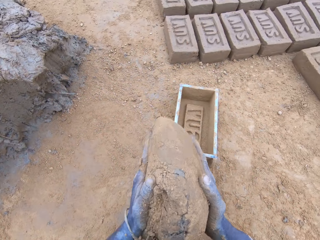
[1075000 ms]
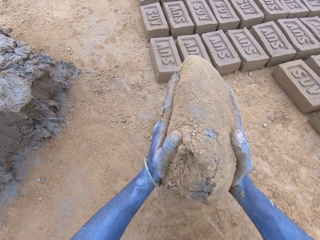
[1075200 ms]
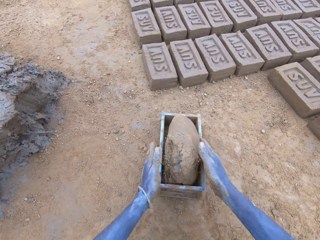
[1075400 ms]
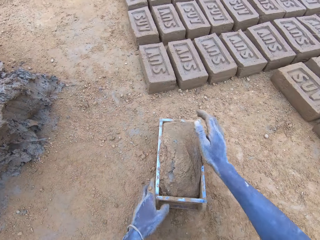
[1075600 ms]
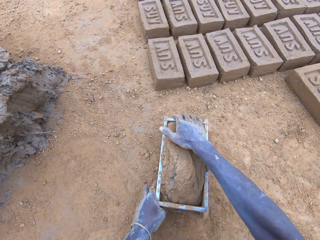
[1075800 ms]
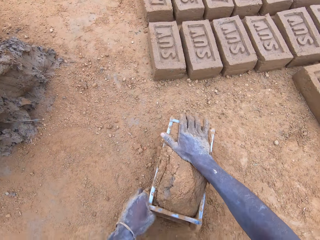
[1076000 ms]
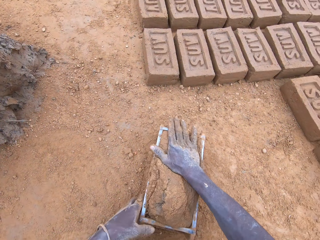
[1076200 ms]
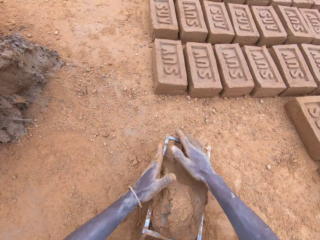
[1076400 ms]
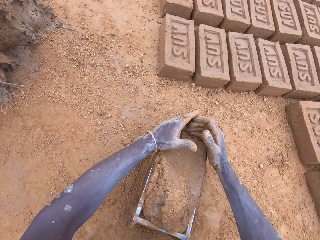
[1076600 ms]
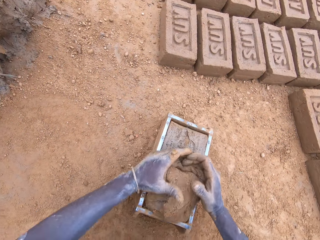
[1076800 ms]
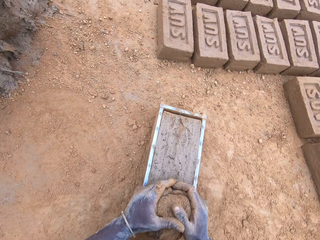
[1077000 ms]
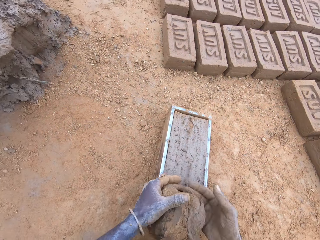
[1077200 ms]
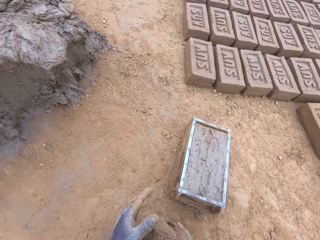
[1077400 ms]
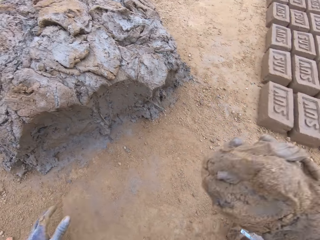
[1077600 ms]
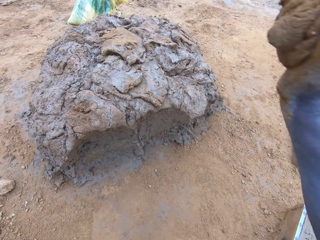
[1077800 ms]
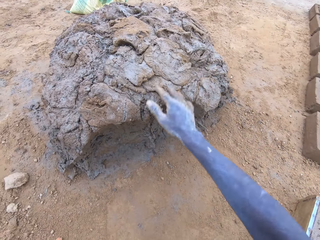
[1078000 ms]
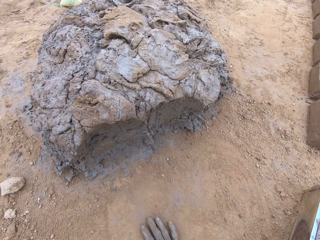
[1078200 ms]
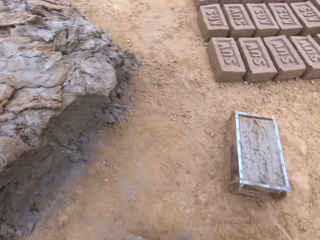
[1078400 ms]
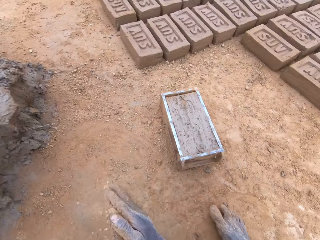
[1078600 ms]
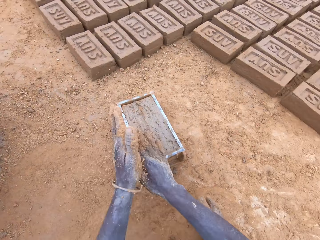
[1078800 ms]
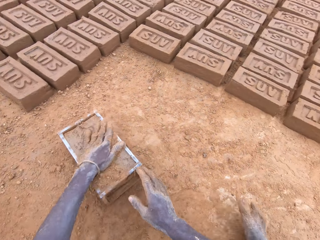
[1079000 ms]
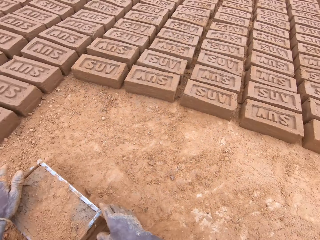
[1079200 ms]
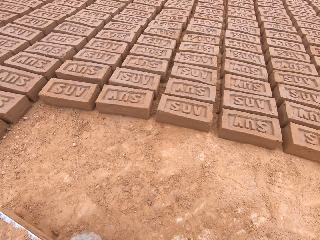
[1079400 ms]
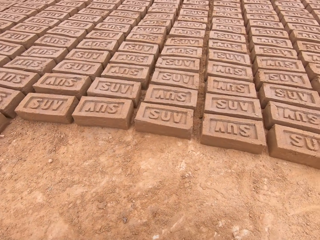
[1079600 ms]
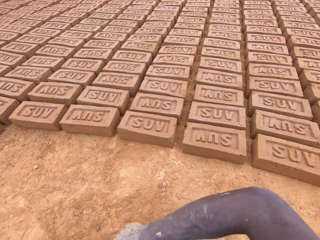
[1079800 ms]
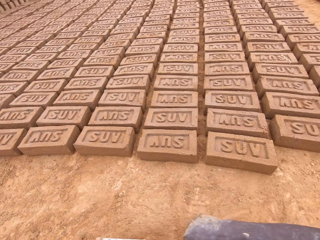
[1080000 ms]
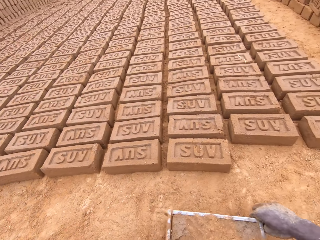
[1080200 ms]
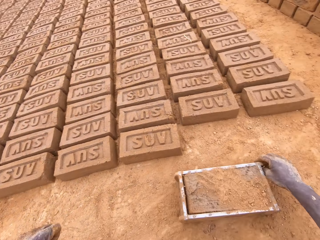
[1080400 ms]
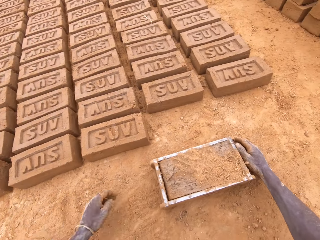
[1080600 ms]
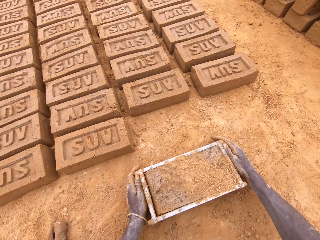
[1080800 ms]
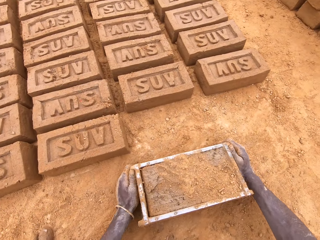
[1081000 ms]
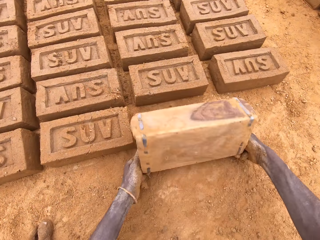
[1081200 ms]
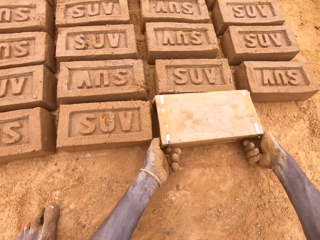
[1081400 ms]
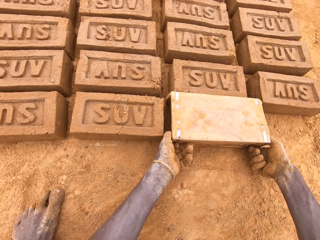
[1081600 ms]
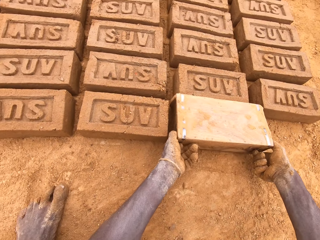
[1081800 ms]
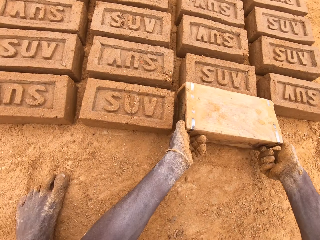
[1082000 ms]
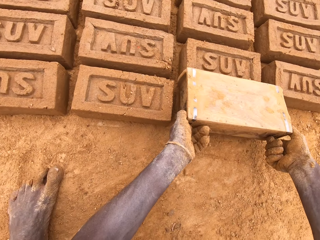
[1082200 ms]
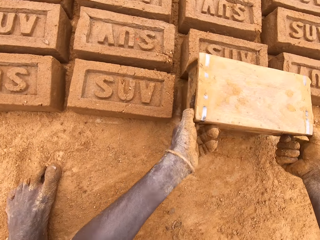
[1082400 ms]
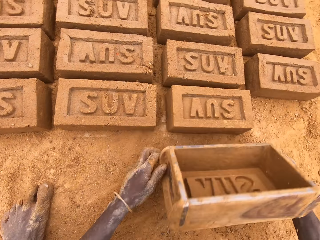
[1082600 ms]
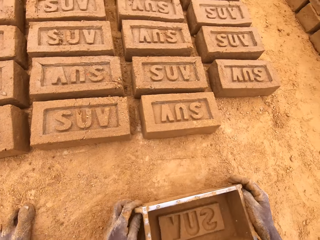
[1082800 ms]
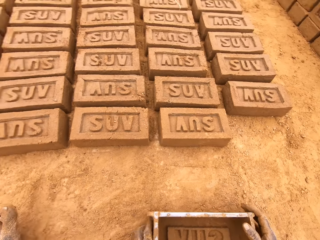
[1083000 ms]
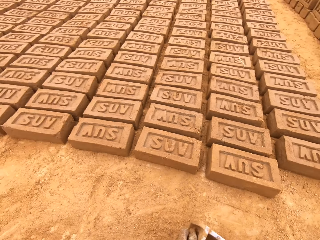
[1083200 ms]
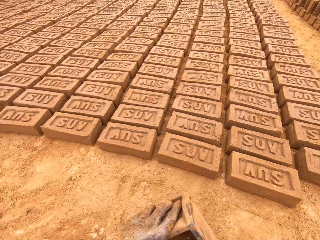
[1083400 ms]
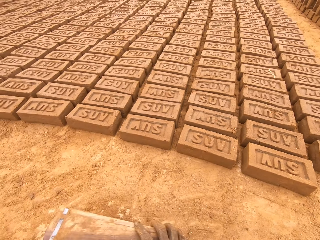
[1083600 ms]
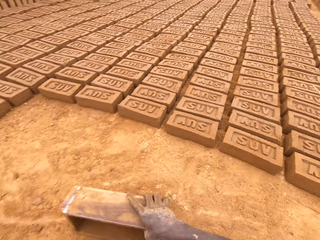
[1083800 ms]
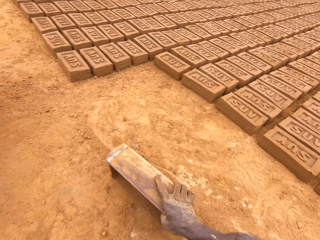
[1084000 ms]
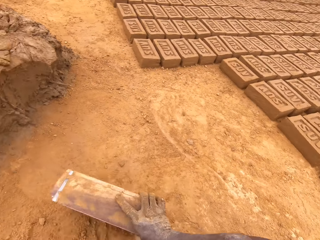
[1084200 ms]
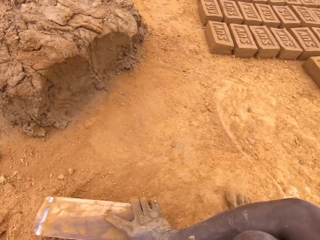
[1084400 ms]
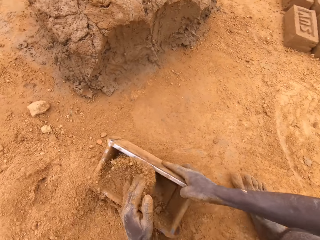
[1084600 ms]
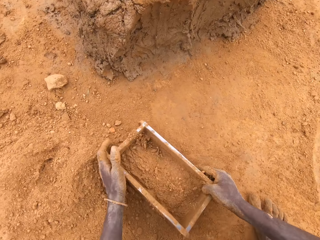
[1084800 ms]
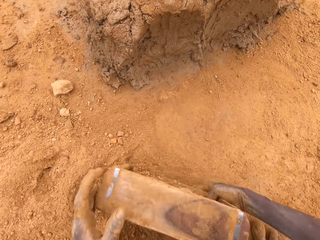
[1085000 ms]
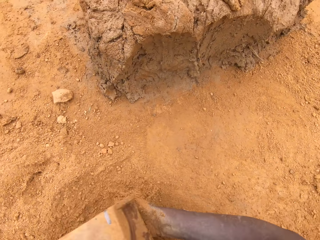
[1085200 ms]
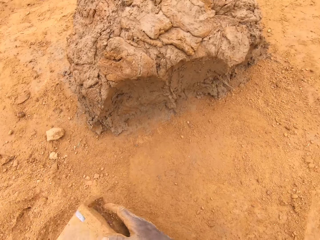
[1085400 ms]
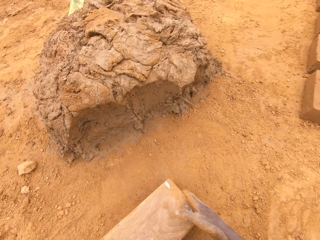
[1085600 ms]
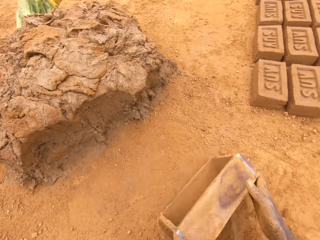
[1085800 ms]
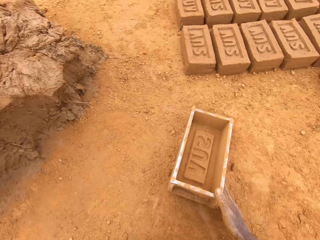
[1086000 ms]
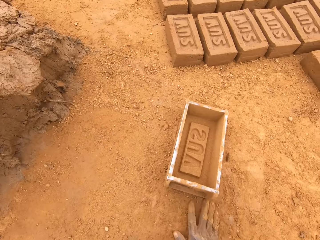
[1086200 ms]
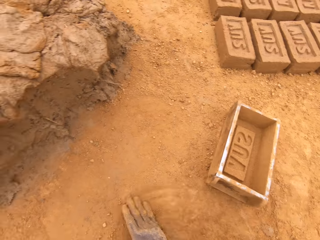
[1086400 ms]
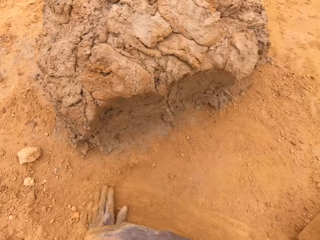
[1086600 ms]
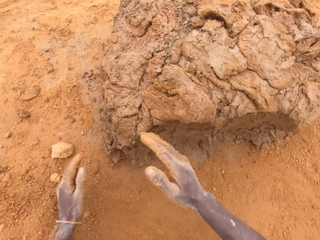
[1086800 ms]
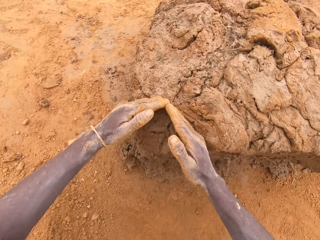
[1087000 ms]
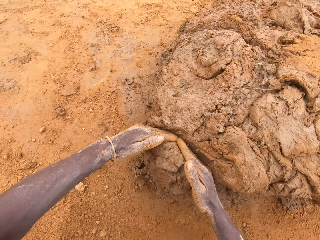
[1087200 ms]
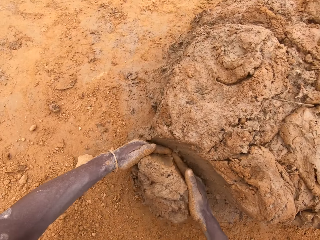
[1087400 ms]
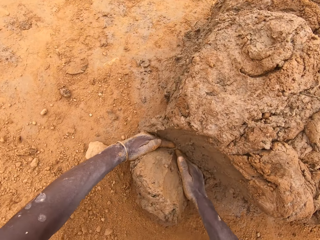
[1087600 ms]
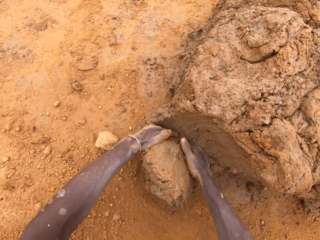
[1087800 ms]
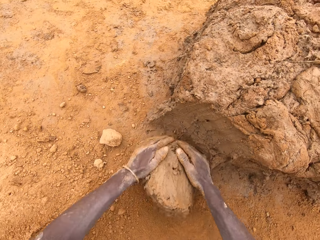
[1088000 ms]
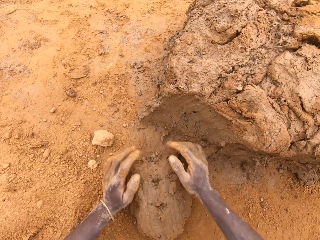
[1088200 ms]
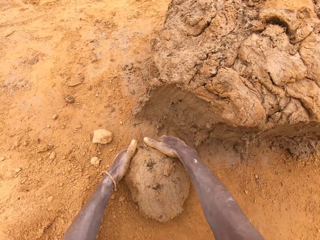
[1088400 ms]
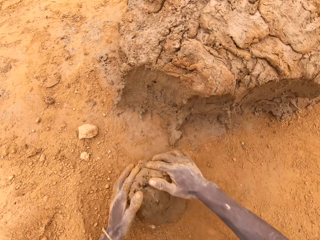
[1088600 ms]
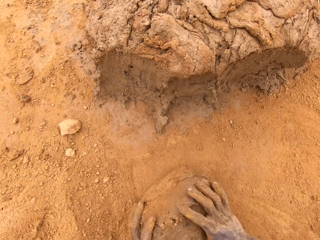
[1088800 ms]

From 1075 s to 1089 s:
The camera wearer puts mud or clay in a brick mould or box. They press the clay in the box. They cut the mud in the brick mould. They level the clay in the box. They throw the mud on the heap of mud. They move the box. They put a brick on the ground from the brick mould. They put sand in the brick mould. They pour the sand from the brick mould. They move the box. They rub hands on the ground. They scoop the clay with the hands. They cut the mud from the heap of mud.

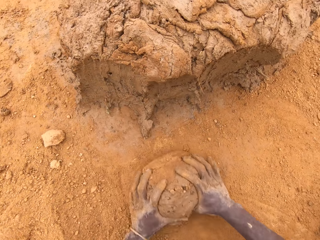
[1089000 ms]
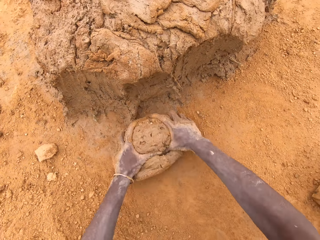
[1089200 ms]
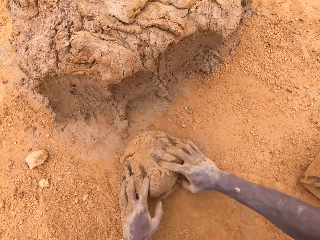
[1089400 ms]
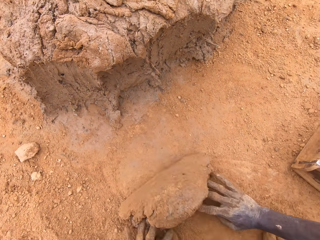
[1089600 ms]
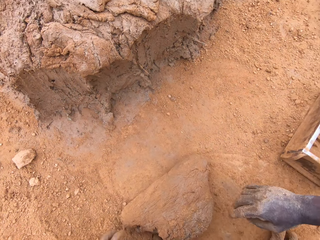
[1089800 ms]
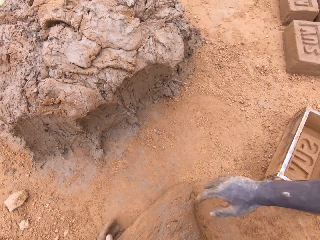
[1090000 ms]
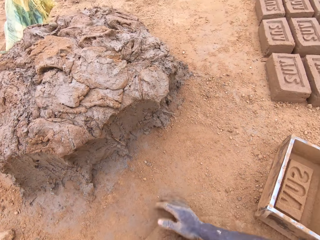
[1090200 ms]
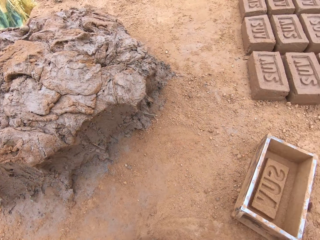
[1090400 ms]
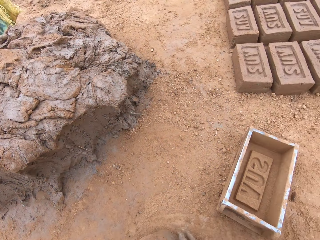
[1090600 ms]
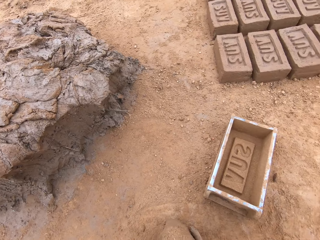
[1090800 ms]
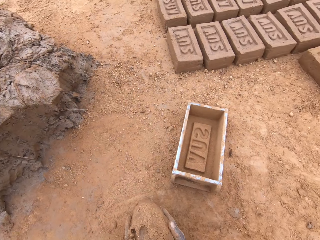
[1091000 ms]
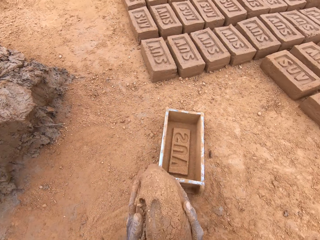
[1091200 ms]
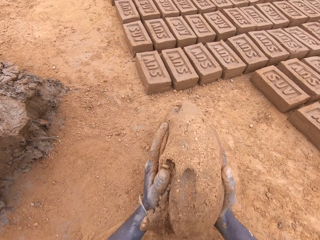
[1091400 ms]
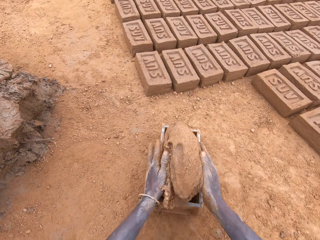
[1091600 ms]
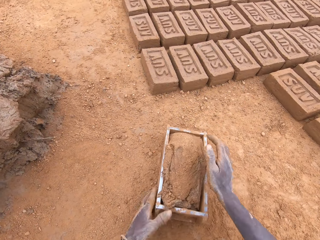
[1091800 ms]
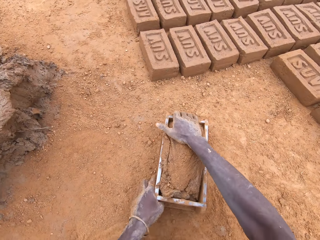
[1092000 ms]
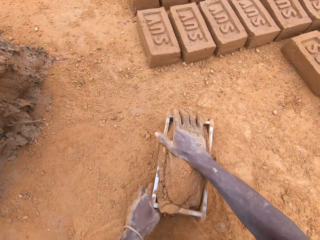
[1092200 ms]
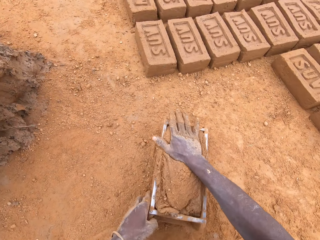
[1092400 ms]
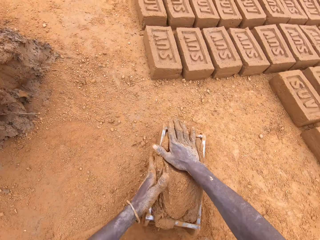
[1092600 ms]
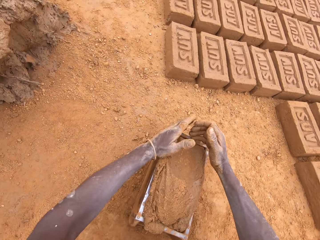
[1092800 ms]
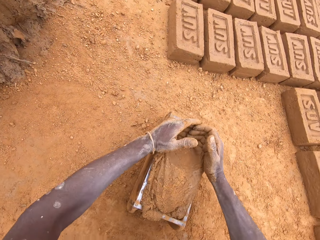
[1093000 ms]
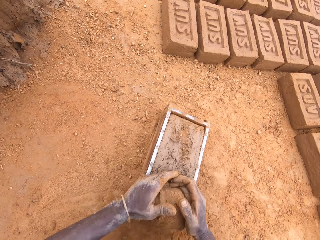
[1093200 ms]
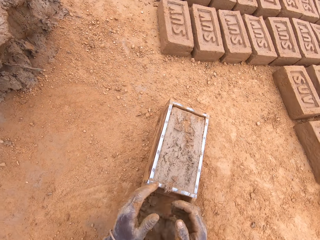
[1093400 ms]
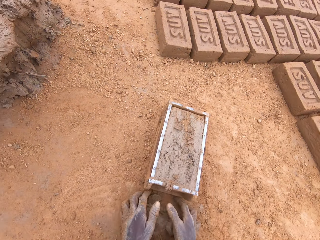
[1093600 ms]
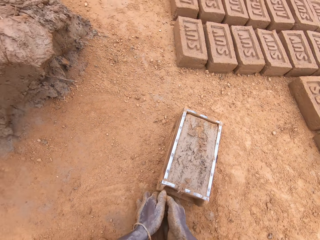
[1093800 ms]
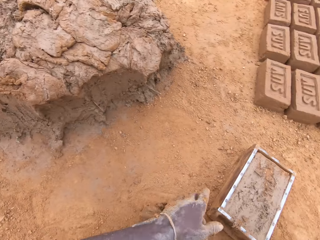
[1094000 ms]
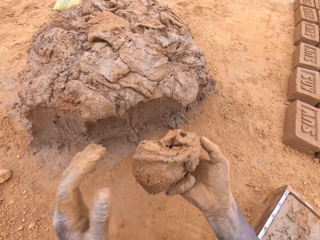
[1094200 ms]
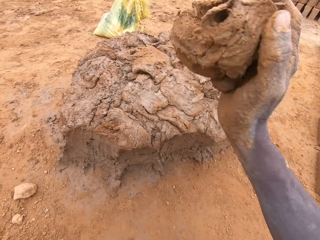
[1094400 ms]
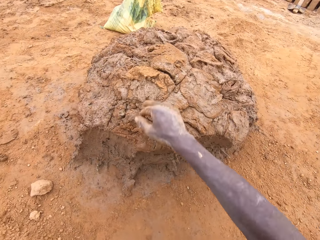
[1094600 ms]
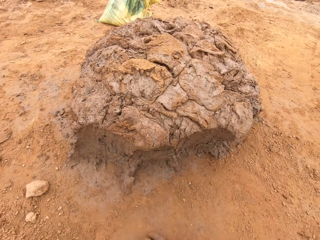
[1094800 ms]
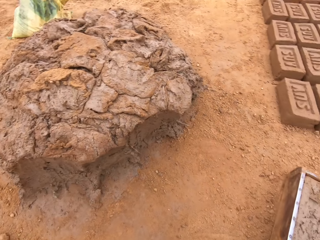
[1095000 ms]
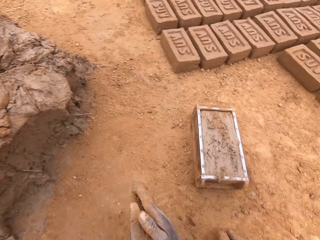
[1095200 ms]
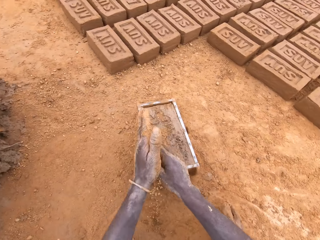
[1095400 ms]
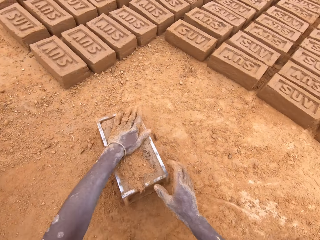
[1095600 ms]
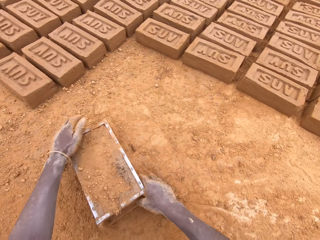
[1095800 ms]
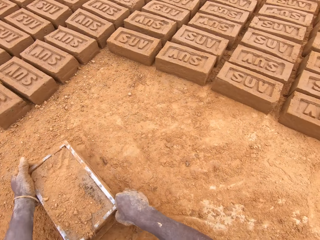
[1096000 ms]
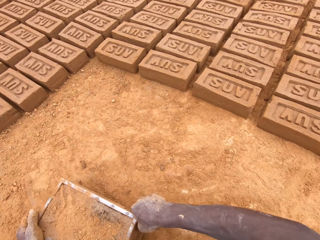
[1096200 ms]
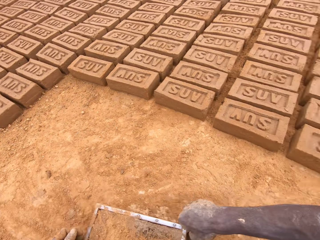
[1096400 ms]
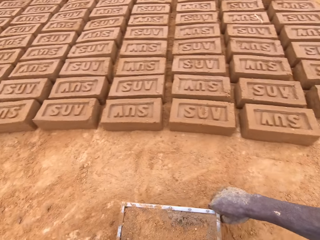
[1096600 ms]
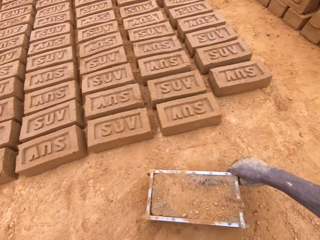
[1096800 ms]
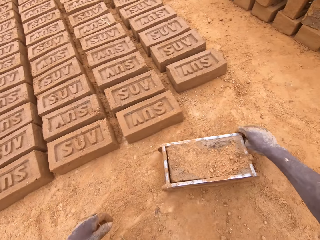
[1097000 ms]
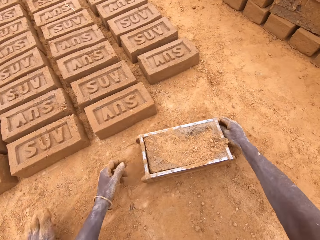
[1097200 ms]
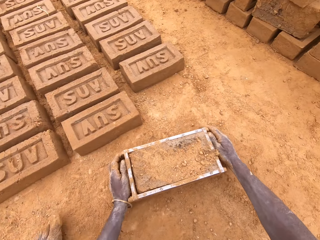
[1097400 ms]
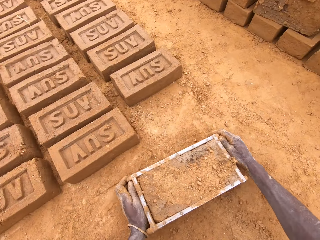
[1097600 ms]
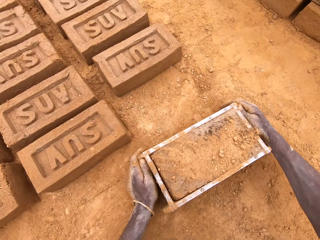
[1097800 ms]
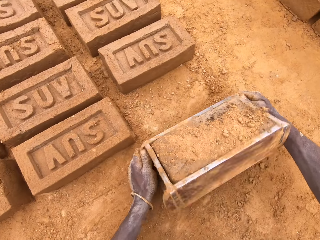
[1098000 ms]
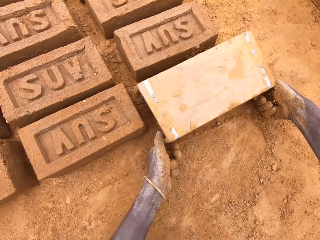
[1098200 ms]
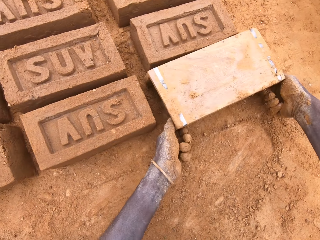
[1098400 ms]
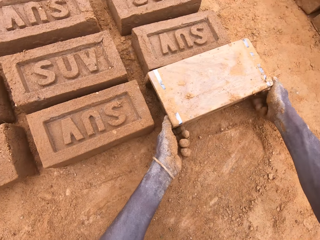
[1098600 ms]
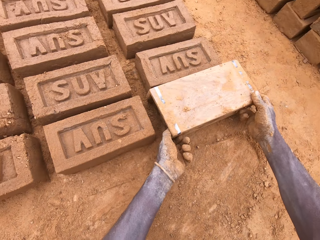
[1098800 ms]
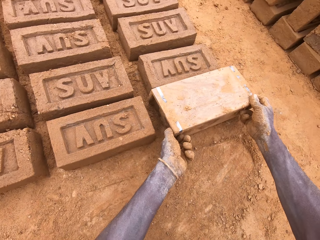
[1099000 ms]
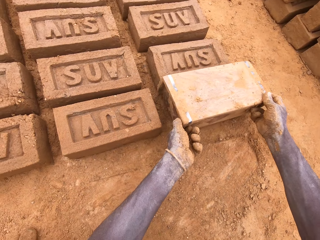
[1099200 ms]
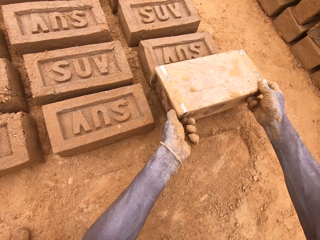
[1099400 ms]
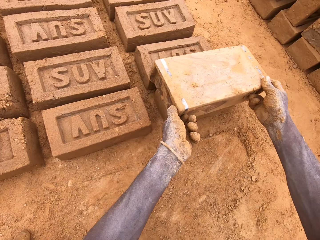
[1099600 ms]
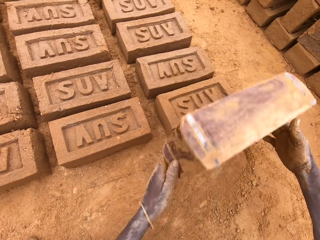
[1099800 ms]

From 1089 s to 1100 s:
The camera wearer moulds mud or clay on the ground. They put the mud in a brick mould or box. They press the clay in the box. They cut the mud in the brick mould. They level the clay in the box. They throw the mud on the heap of mud. They hold soil. They pour the soil on the mud. They drag the brick mould on the ground. They pour the mud from the brick mould.
